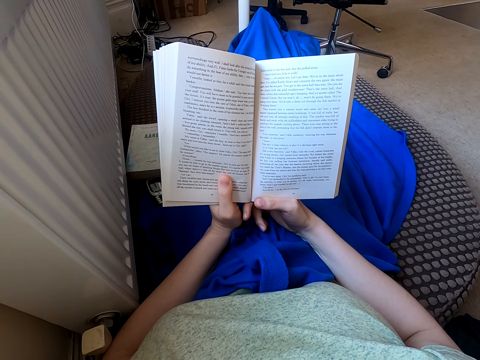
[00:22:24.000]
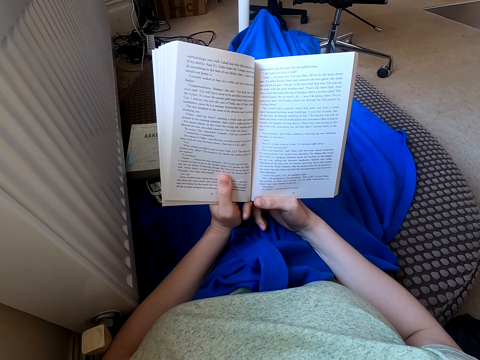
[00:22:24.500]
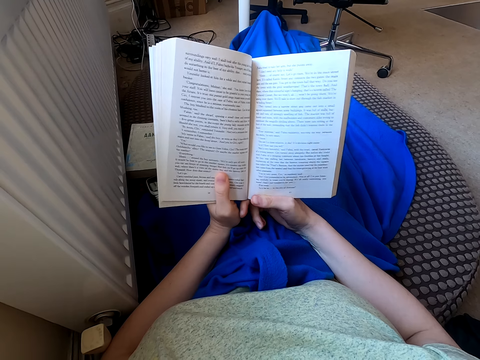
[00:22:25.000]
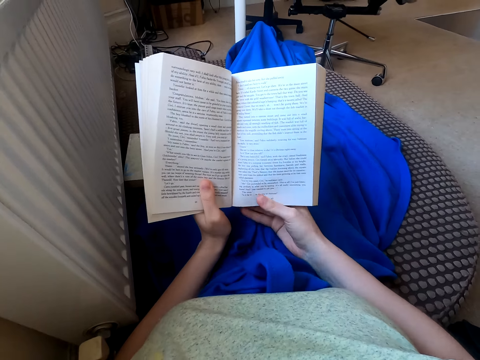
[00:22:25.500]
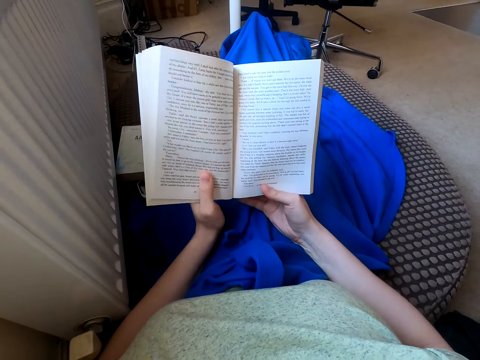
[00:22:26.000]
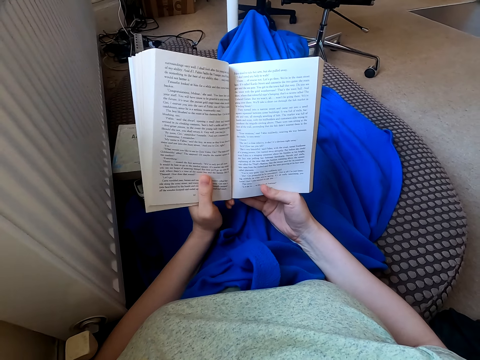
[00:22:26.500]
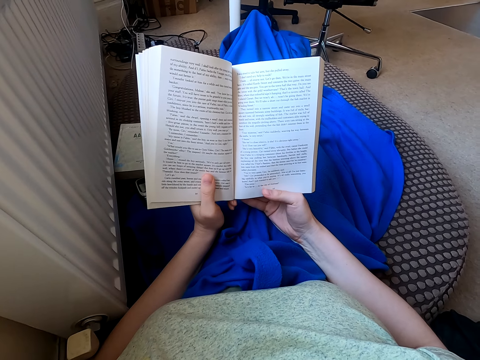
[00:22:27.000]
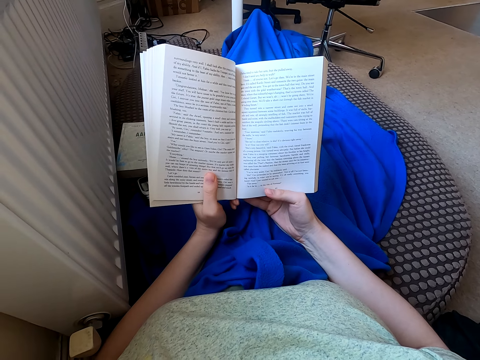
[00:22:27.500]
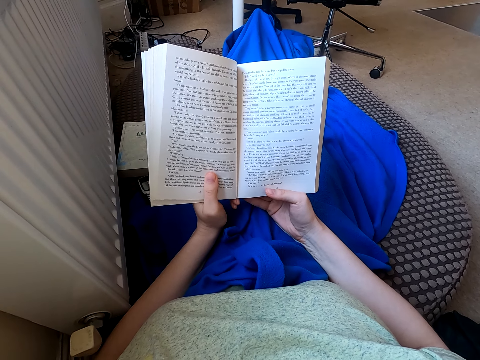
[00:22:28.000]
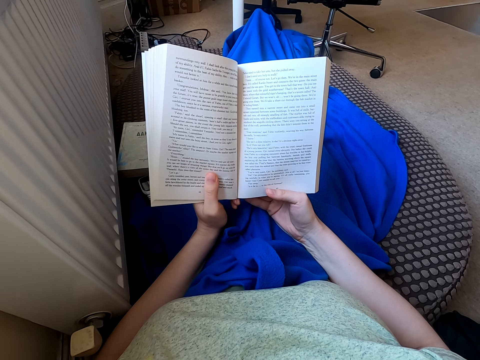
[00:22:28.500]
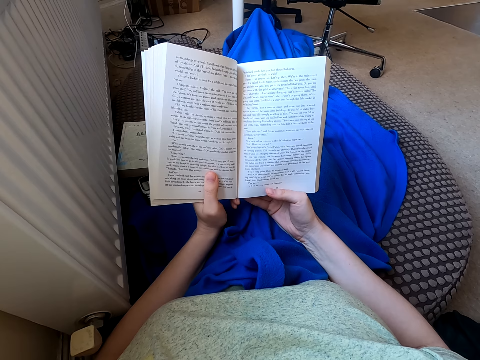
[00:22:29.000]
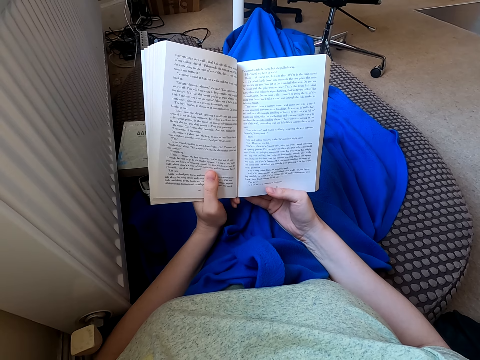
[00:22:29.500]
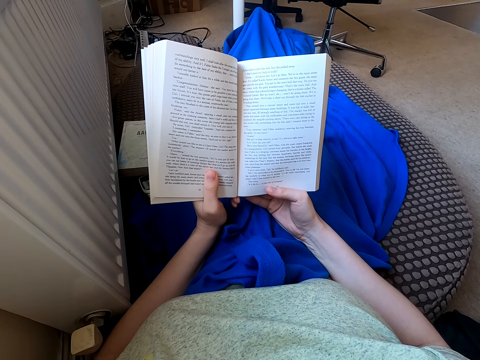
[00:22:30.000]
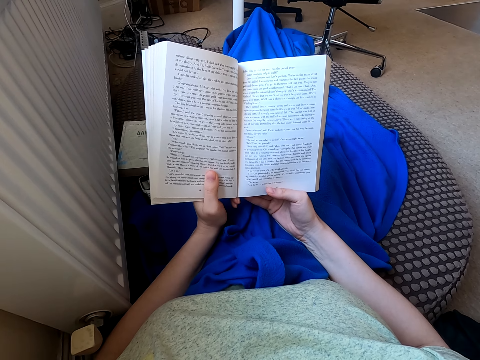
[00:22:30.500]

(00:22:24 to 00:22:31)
The camera wearer holds the book, moves the hand and reads the book.

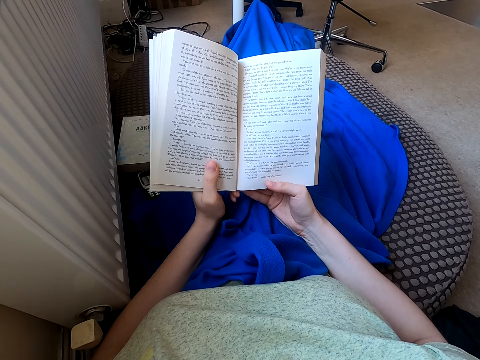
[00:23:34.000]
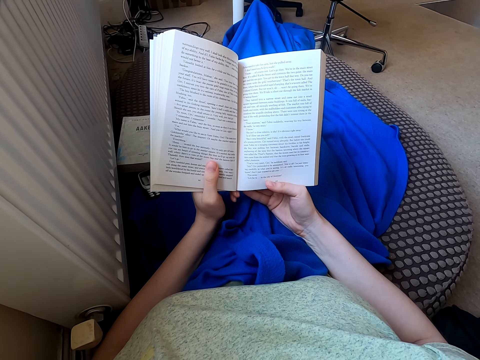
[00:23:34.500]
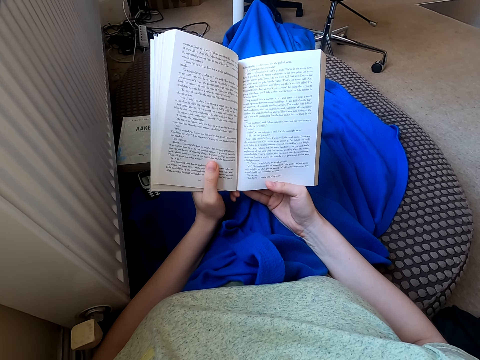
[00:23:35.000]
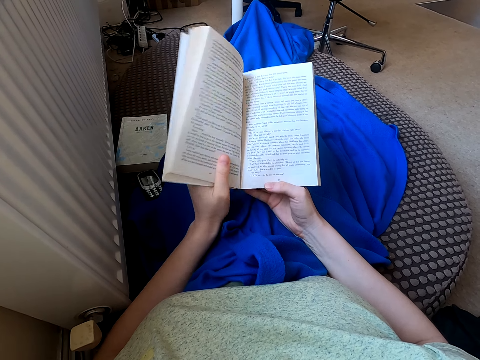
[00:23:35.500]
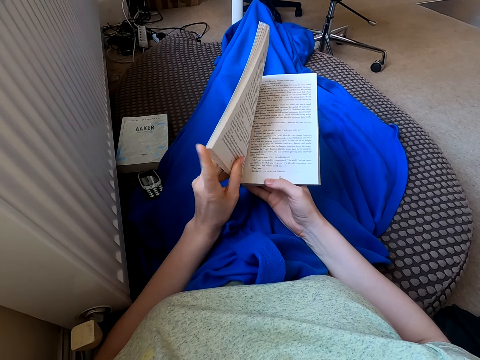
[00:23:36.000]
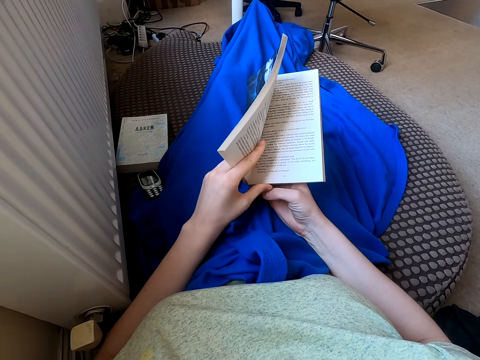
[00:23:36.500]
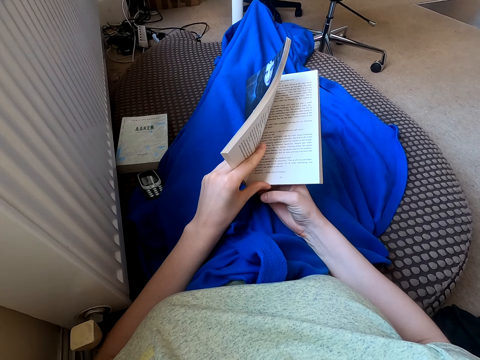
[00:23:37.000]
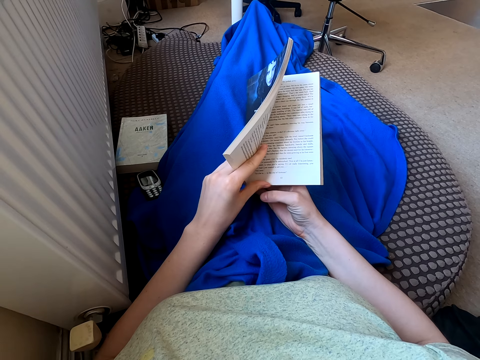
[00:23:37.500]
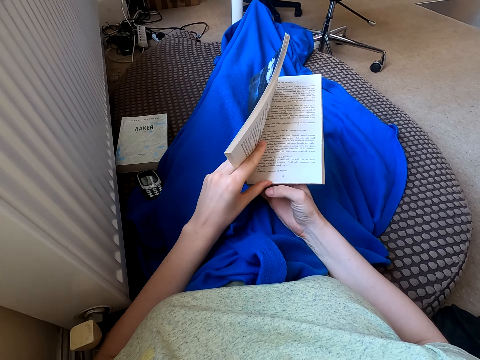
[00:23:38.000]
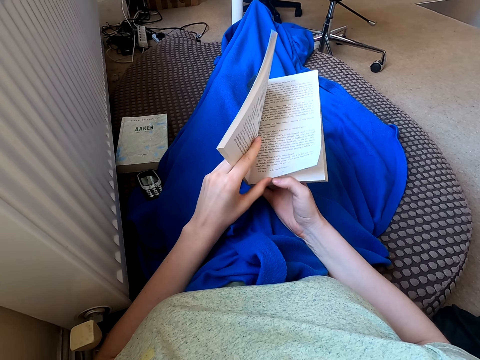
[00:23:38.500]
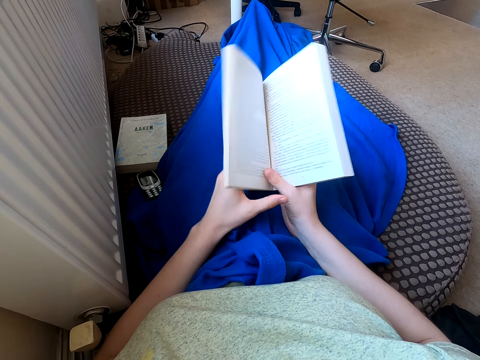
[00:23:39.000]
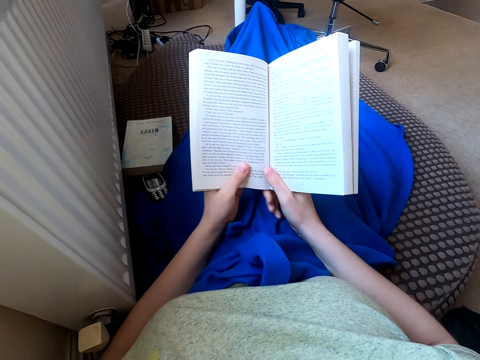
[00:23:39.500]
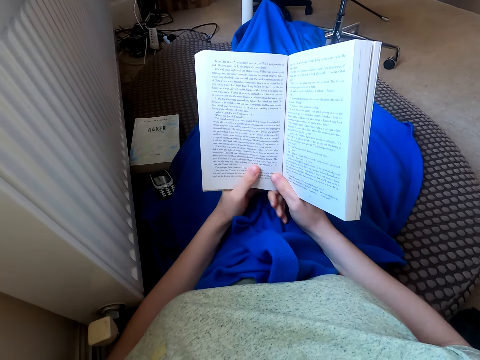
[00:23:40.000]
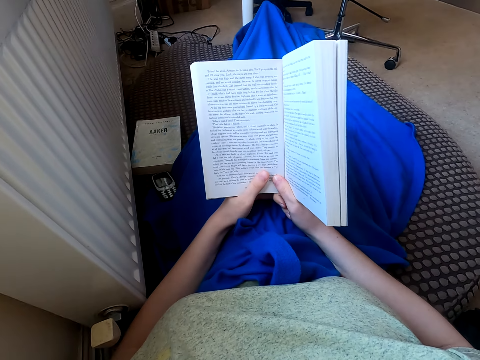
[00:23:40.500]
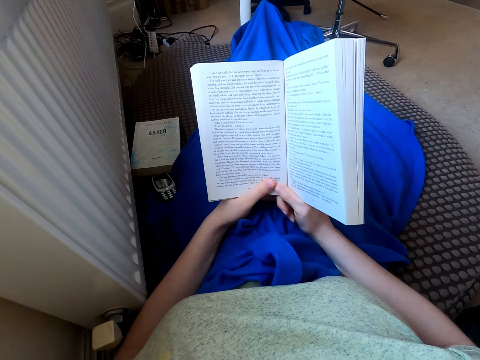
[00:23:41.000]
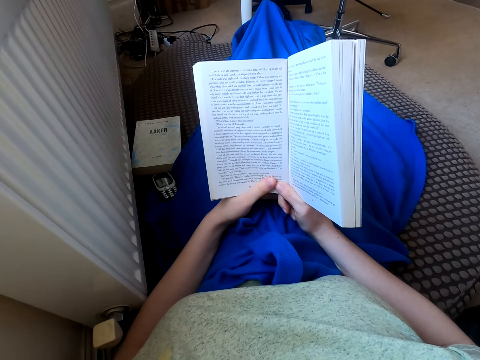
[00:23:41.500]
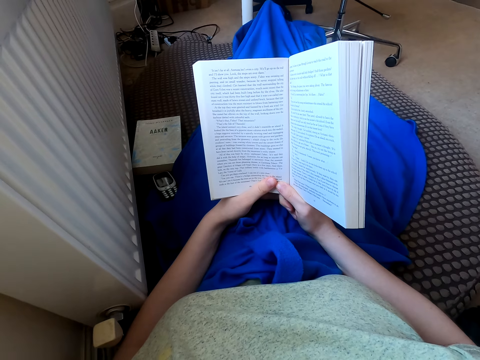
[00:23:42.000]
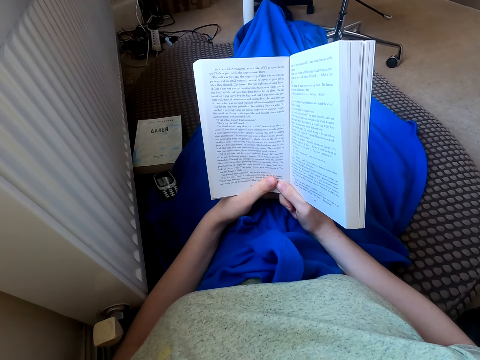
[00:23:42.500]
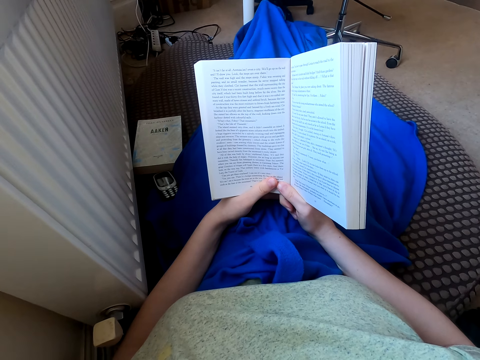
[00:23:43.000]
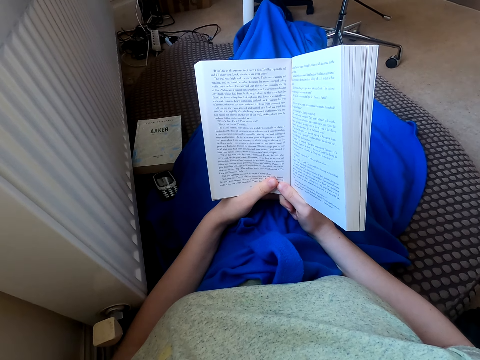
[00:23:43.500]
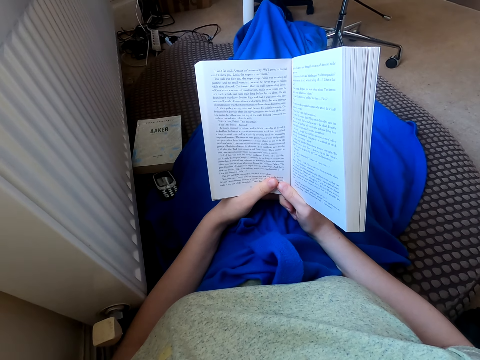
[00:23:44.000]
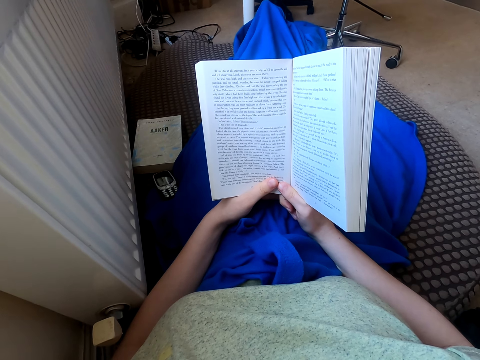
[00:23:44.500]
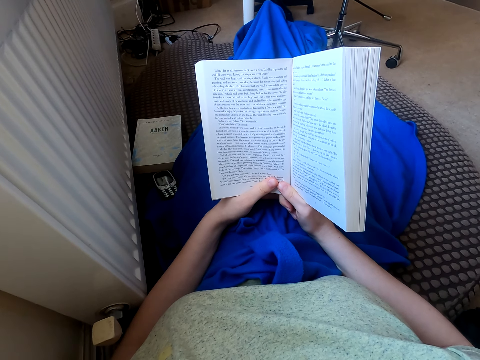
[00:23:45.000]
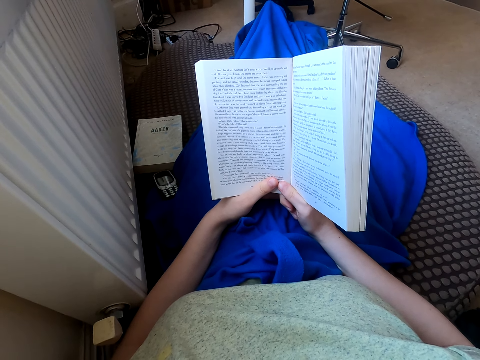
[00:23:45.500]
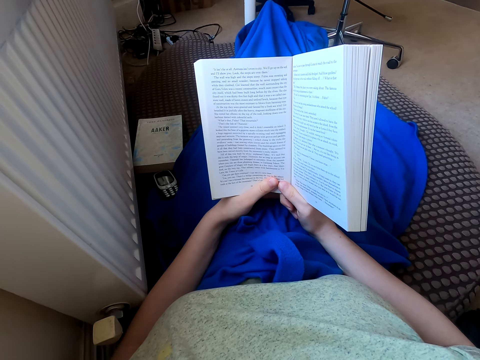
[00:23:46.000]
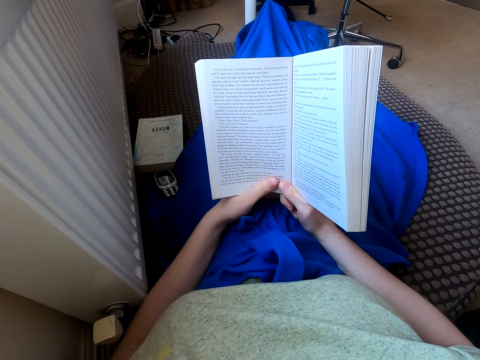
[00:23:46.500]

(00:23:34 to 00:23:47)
The camera wearer flips the page. They hold the novel. They read the novel. They hold the novel.

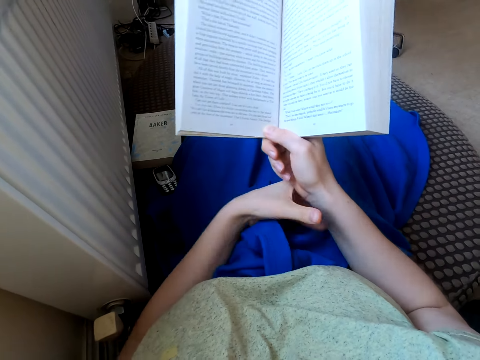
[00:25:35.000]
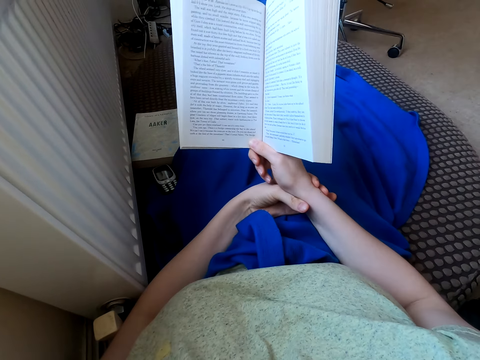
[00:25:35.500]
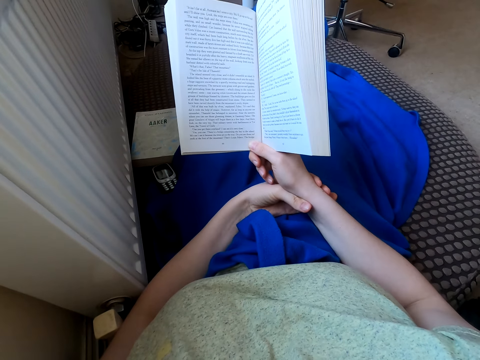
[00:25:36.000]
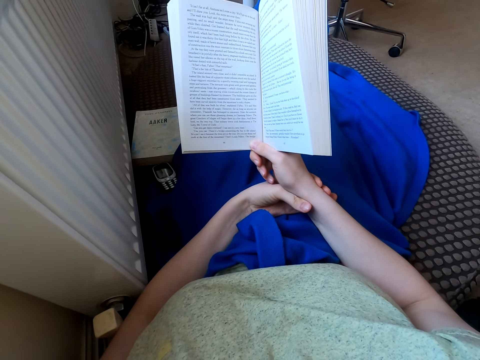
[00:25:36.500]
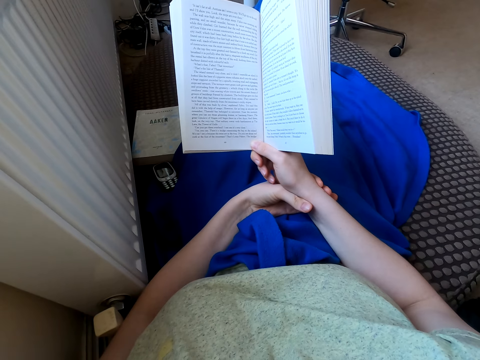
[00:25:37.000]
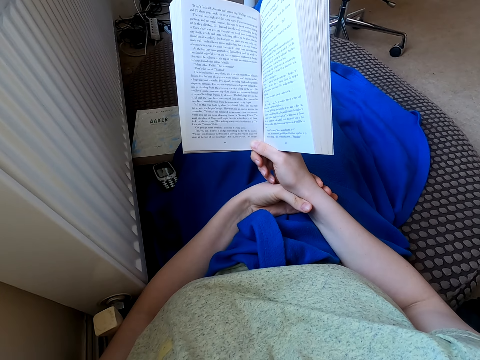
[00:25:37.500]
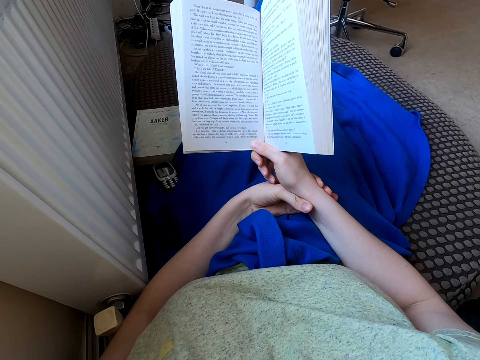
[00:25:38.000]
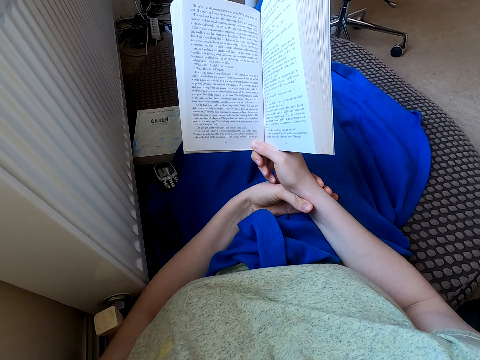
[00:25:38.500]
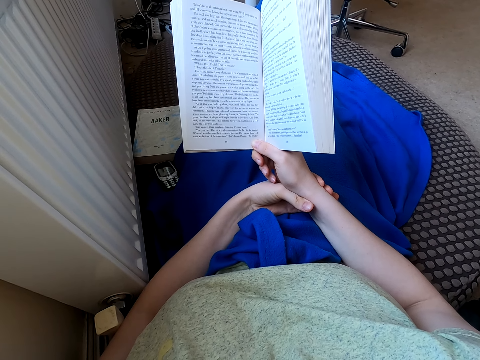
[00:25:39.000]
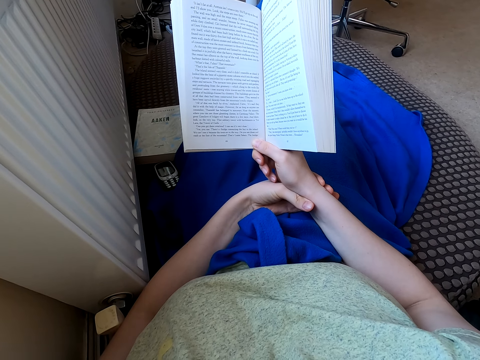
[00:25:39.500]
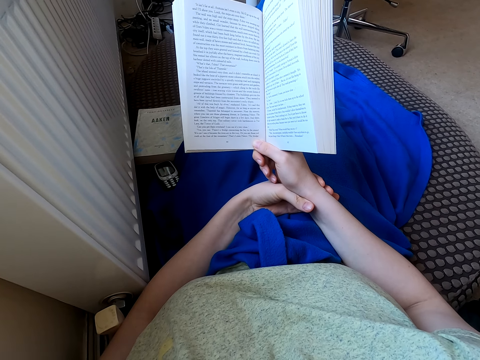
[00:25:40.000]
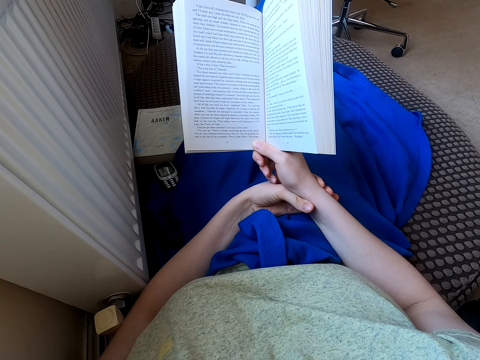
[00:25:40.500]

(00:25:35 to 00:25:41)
The camera wearer holds a novel. They read the novel.
